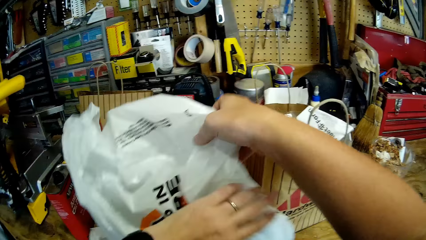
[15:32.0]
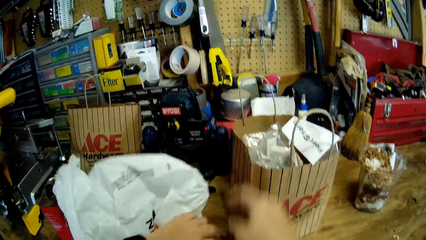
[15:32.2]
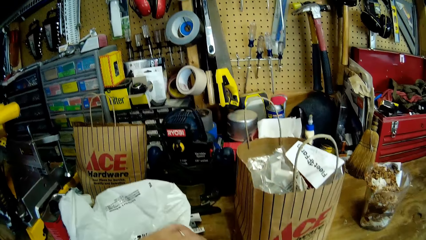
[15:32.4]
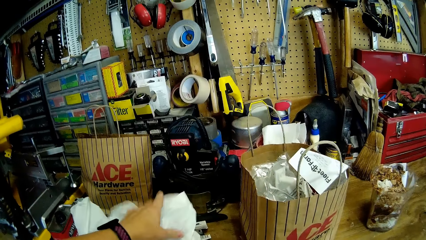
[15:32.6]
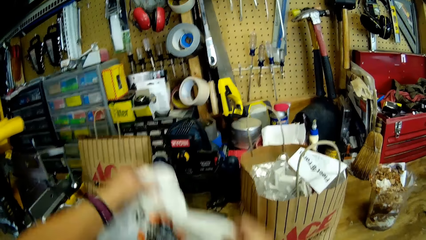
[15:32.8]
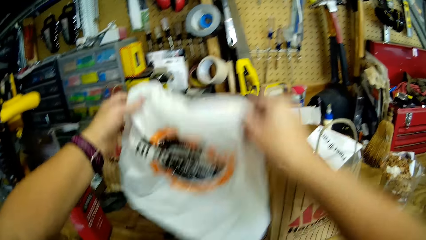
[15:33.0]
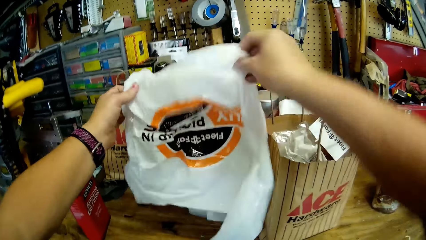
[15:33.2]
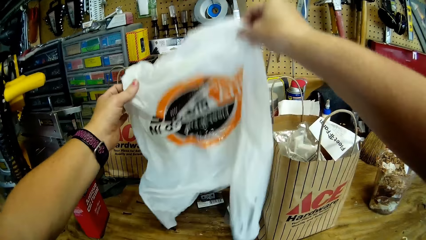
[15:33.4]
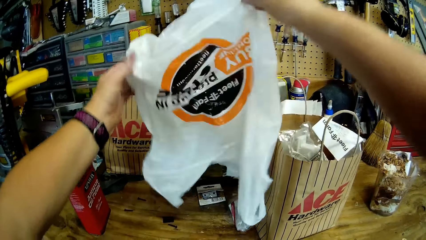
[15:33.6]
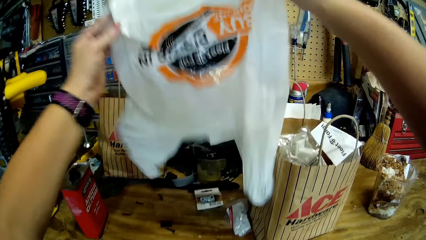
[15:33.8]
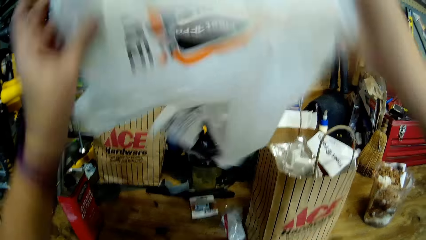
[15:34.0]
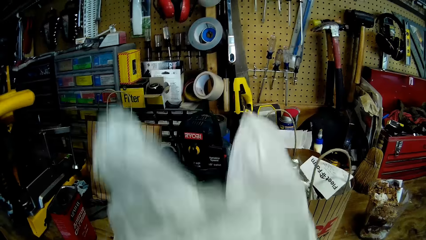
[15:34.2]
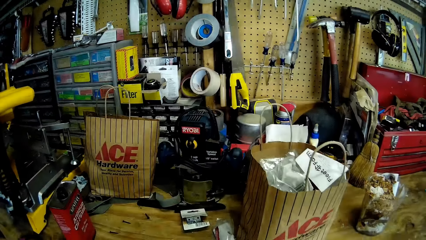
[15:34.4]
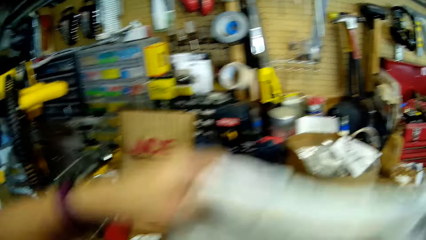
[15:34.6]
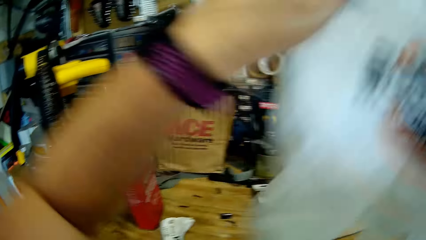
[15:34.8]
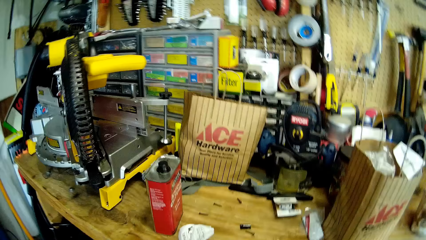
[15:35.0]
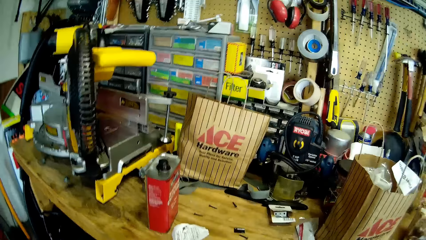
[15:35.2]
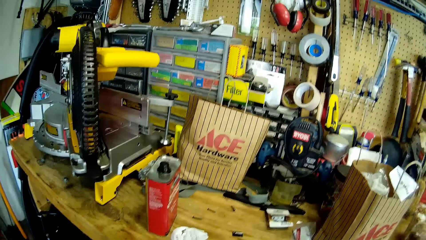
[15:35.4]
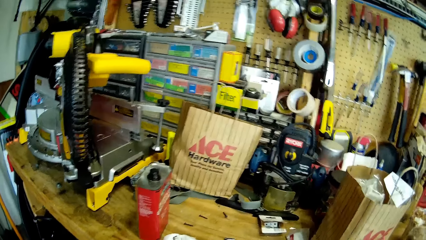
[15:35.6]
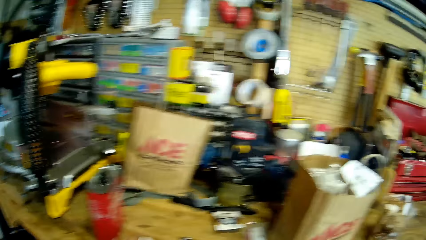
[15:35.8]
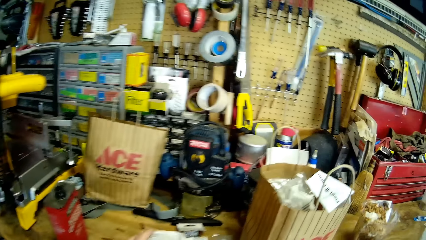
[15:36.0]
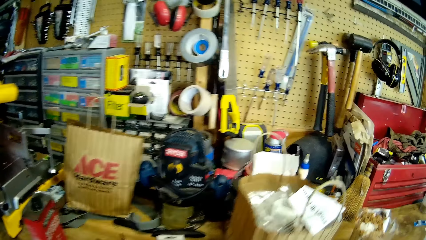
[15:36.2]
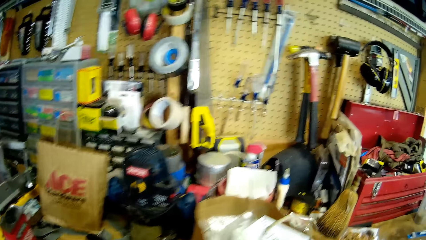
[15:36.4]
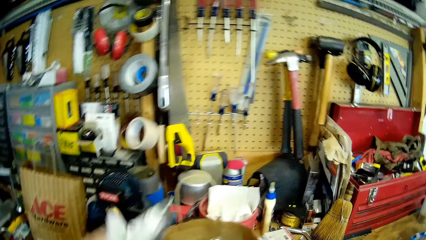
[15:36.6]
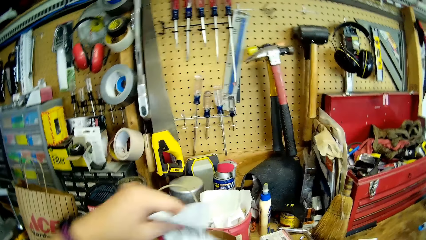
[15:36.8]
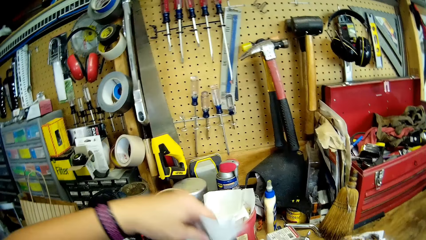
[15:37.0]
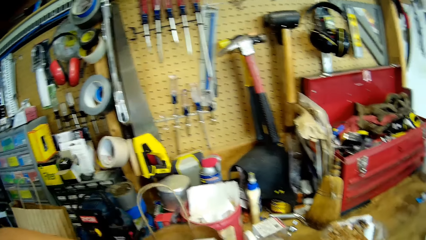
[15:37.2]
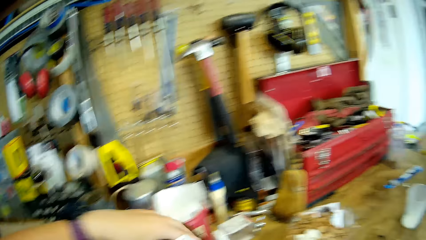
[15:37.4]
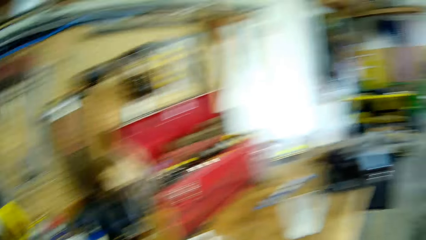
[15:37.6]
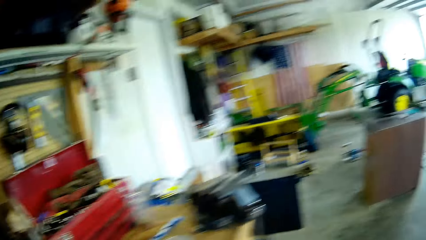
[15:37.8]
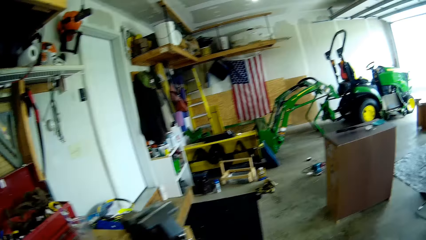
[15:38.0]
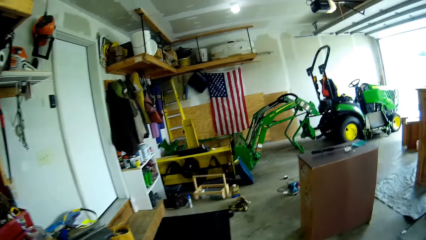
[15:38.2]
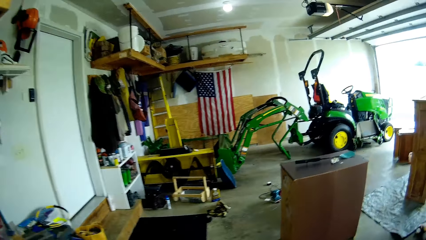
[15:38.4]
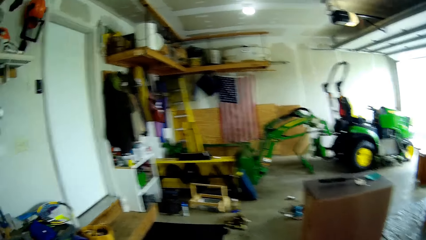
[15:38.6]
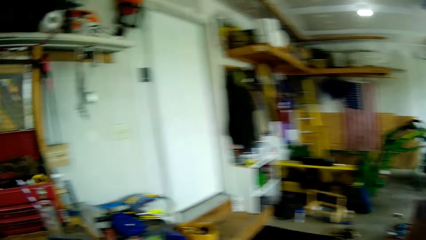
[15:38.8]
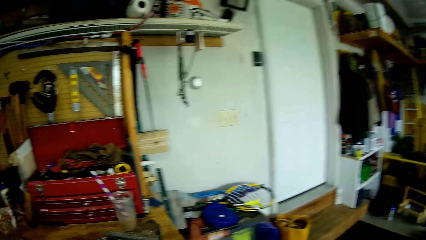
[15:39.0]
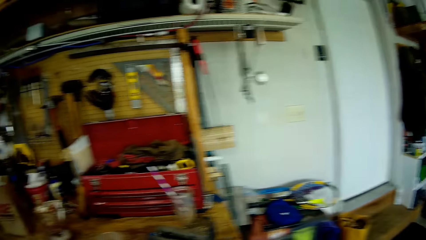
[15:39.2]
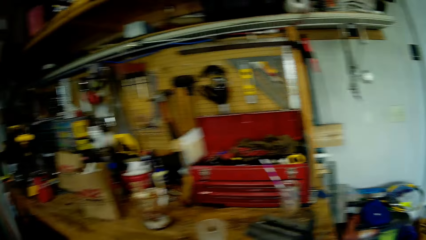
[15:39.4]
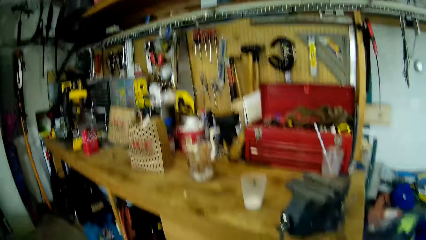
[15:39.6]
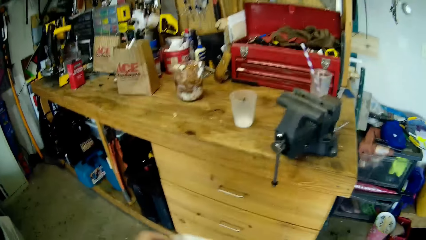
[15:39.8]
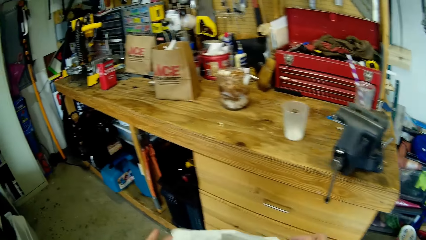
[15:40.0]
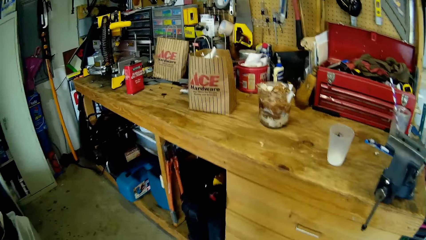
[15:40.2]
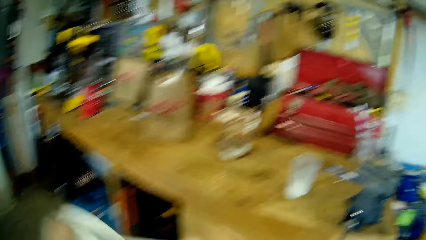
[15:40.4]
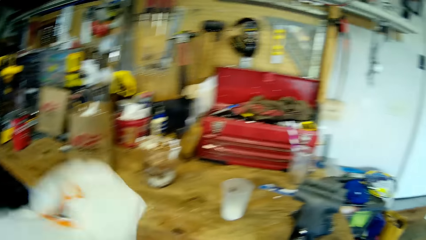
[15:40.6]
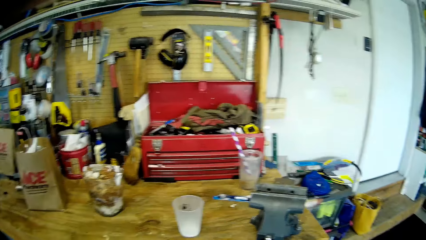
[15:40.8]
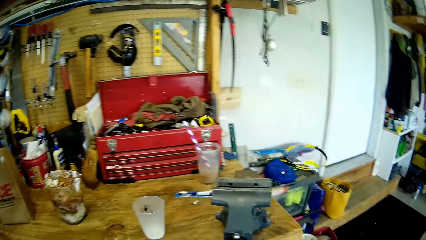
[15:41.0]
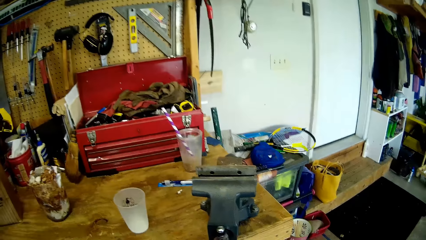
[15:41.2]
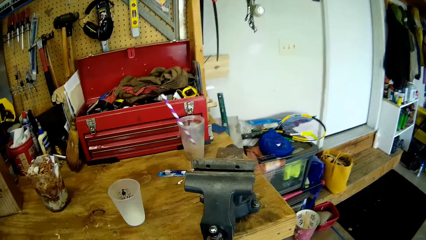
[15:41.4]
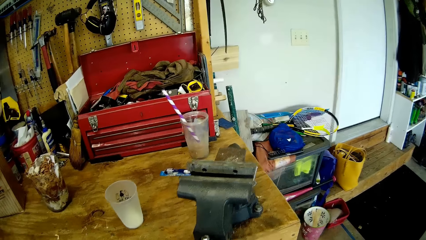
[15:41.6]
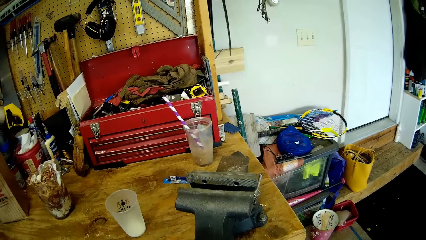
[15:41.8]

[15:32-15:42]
The camera wearer stretches the paper bag. They drop something on the table. They remove dirt from the paper bag. They shake the polythene paper. They step forward. They put more papers in the shopping bag. They look around. They walk around. They shake the paper.

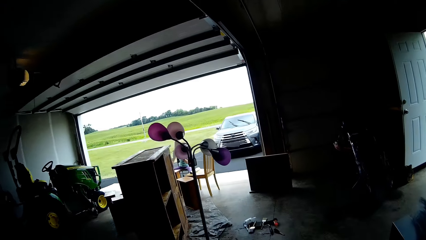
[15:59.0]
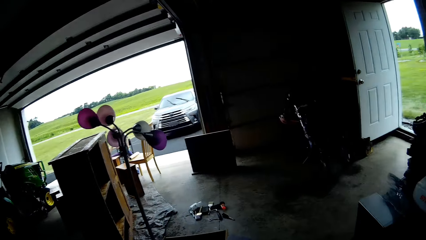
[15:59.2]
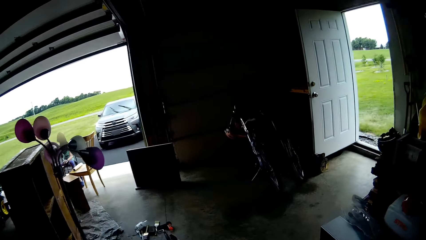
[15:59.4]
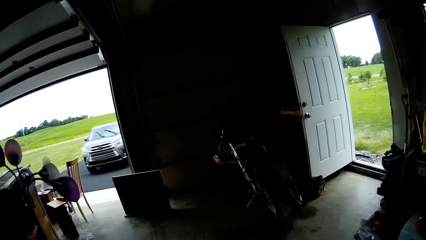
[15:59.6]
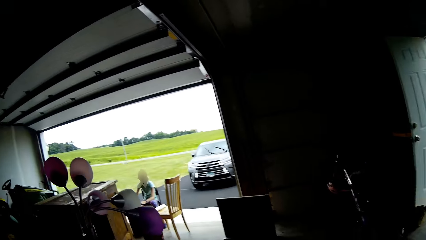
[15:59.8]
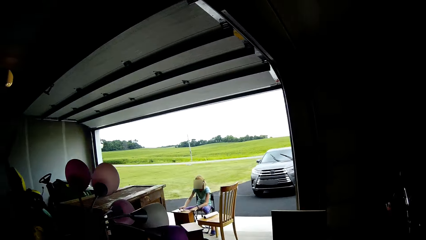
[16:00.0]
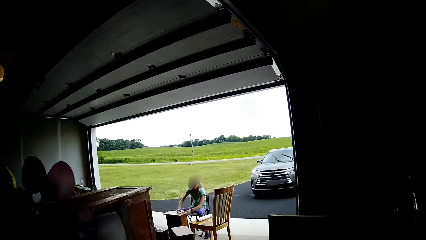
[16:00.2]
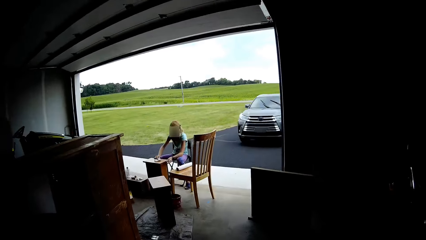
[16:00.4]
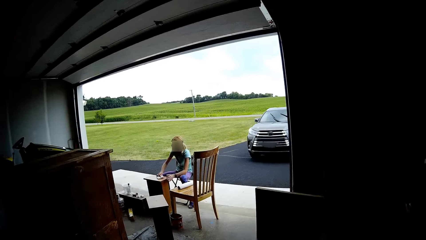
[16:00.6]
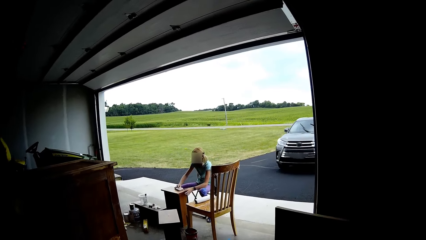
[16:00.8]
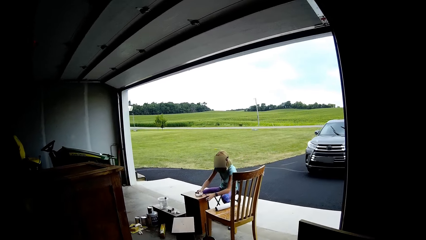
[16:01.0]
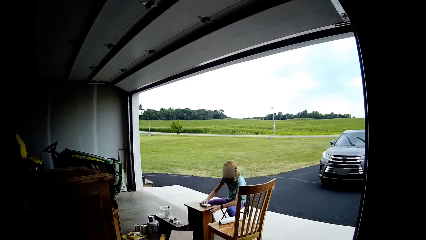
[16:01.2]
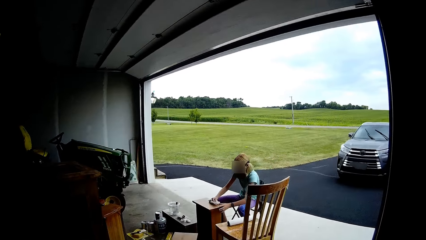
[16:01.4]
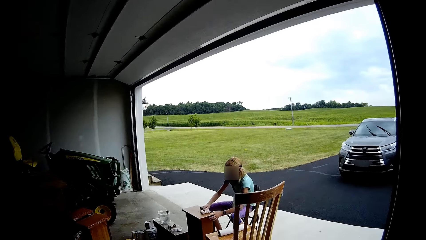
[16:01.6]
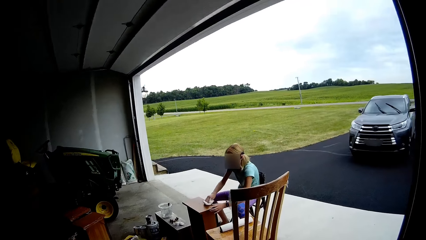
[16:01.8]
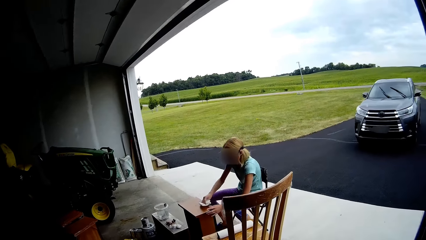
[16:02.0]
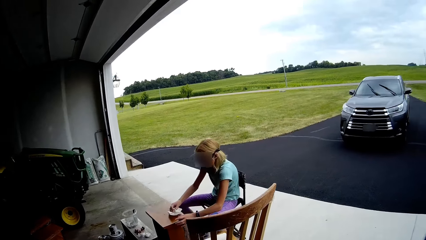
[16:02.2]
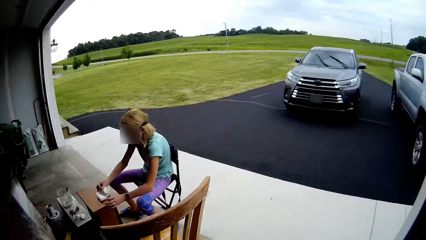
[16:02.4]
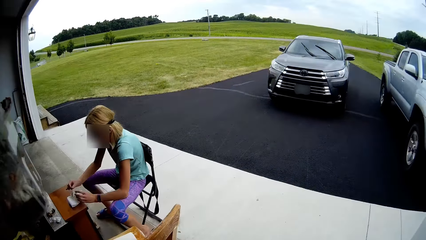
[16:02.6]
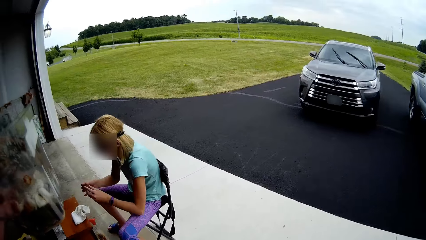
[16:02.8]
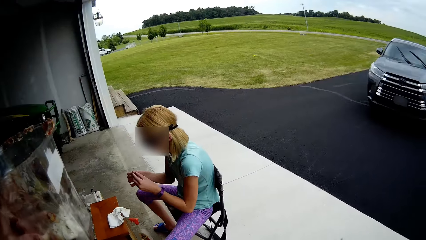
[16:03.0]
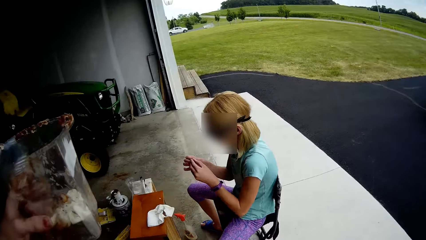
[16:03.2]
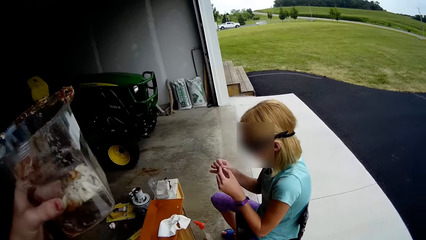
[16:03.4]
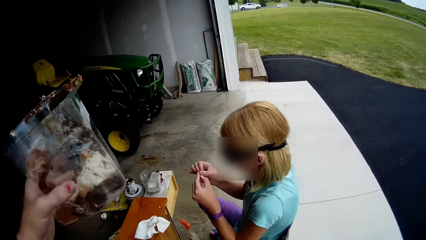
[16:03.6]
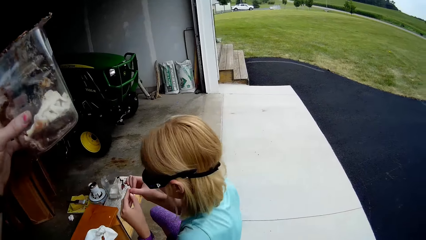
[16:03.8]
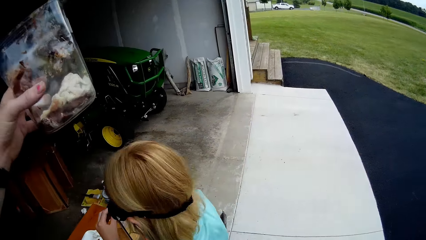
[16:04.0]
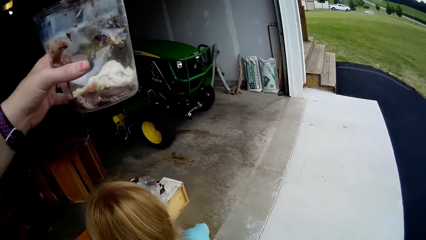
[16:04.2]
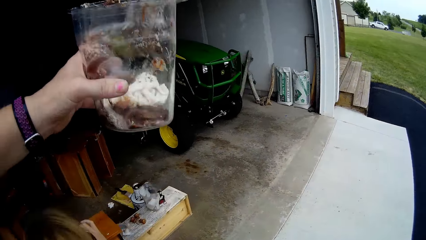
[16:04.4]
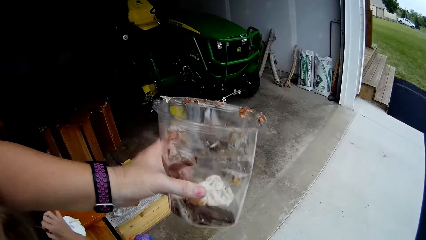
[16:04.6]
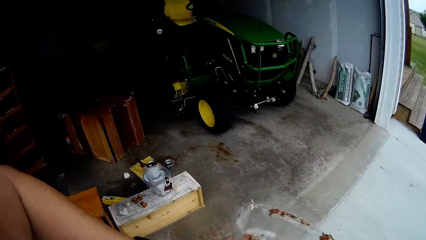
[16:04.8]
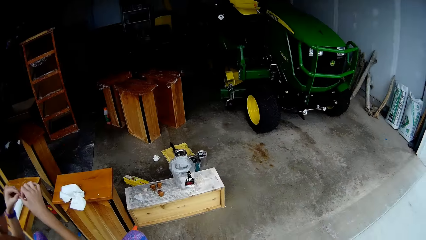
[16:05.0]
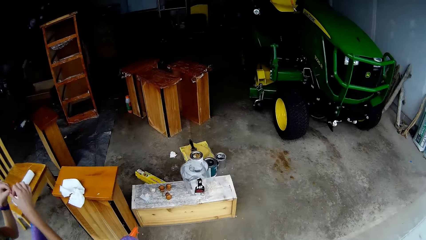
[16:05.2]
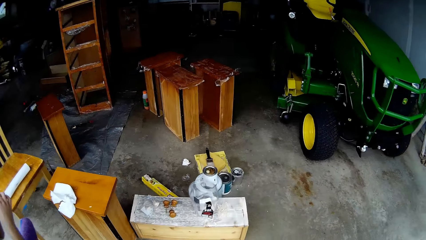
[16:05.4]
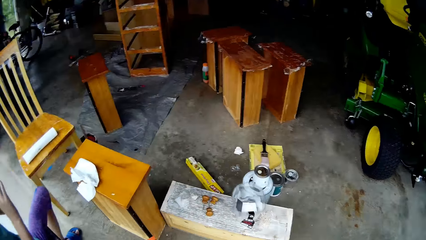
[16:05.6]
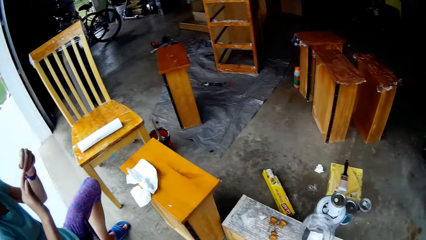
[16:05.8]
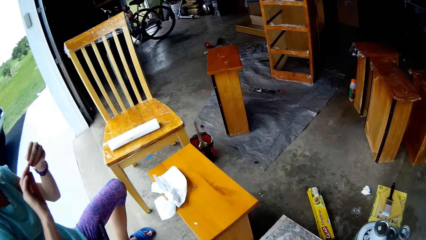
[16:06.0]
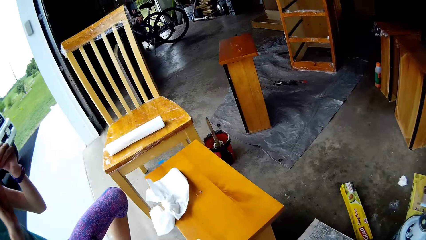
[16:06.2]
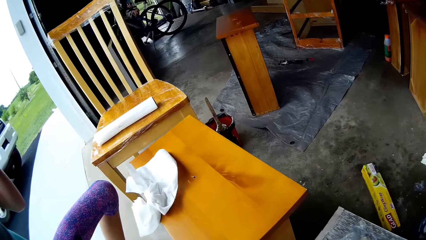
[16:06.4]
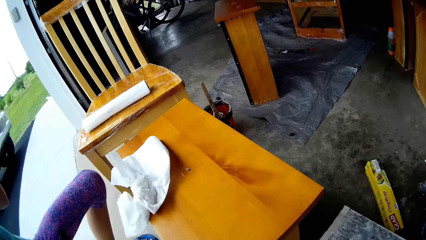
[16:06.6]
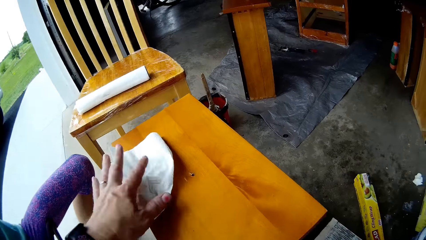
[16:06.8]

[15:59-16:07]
The camera wearer looks around. A person wipes the drawer with the paper. The person does something. The camera wearer walks to the person with a tin. They step forward. They walk around.
